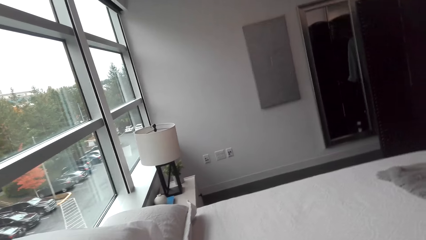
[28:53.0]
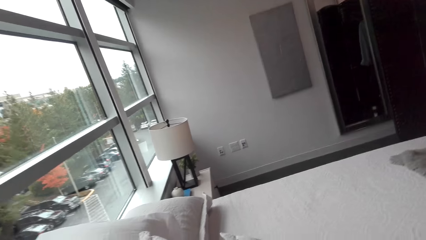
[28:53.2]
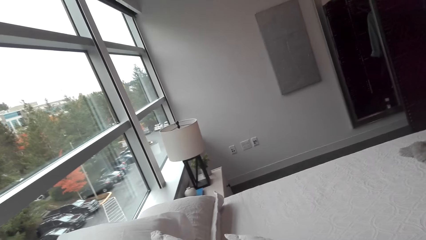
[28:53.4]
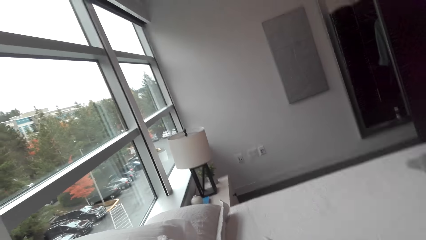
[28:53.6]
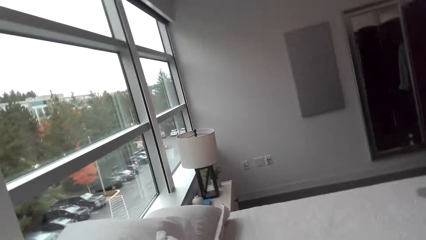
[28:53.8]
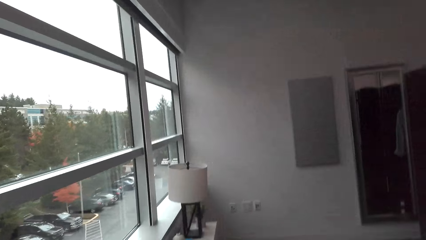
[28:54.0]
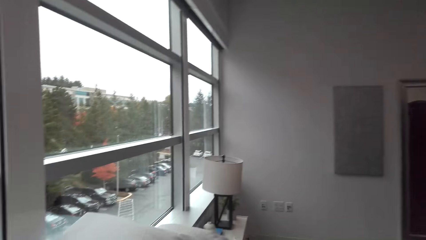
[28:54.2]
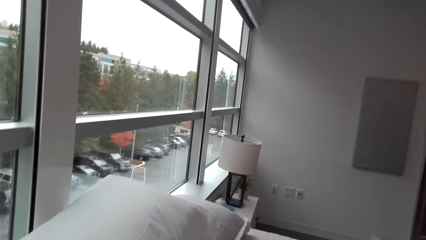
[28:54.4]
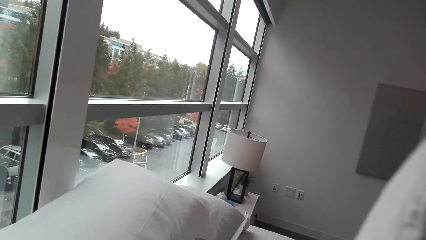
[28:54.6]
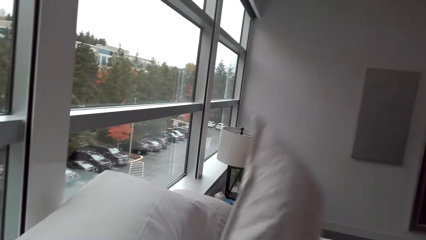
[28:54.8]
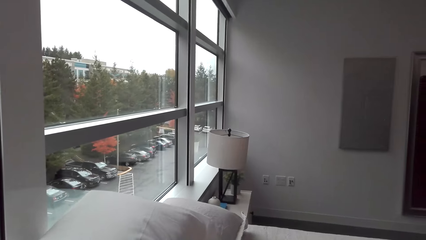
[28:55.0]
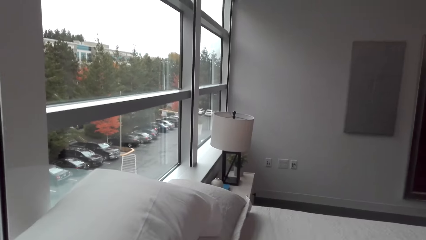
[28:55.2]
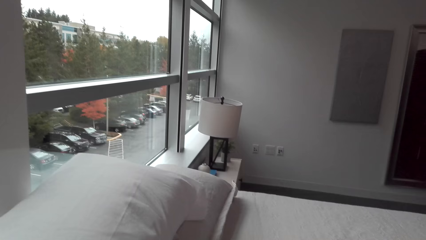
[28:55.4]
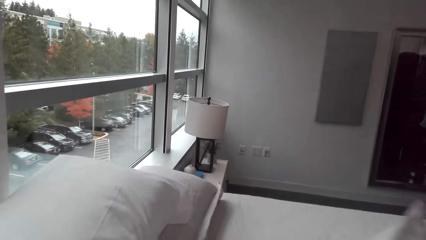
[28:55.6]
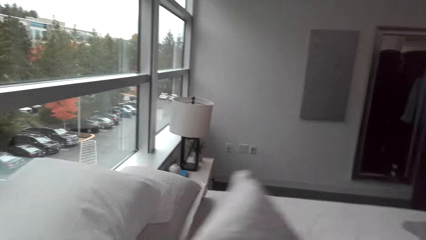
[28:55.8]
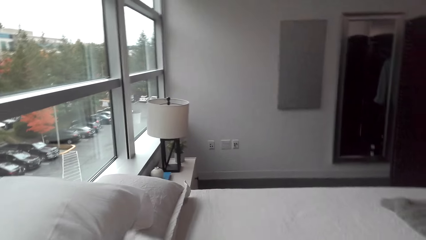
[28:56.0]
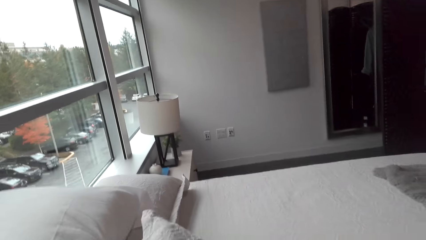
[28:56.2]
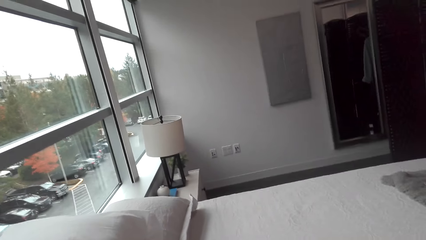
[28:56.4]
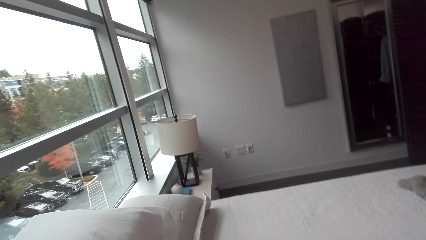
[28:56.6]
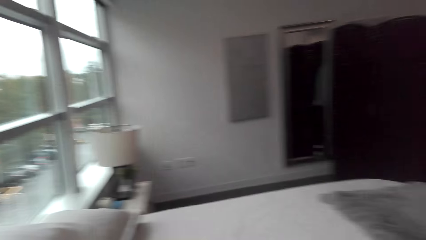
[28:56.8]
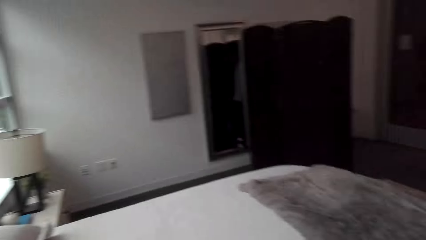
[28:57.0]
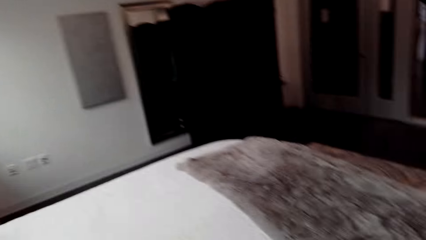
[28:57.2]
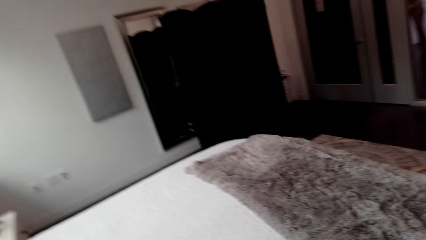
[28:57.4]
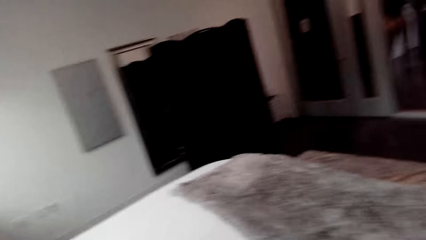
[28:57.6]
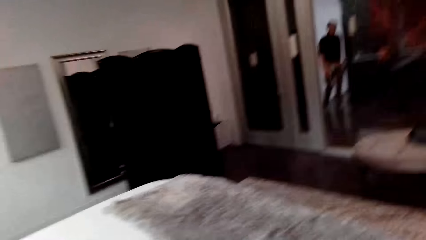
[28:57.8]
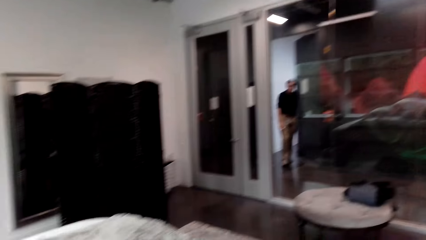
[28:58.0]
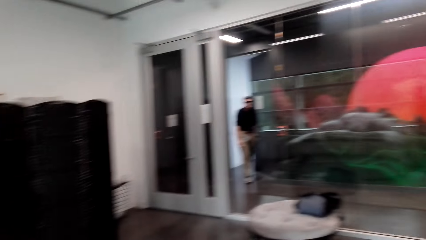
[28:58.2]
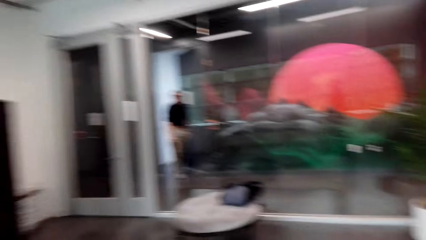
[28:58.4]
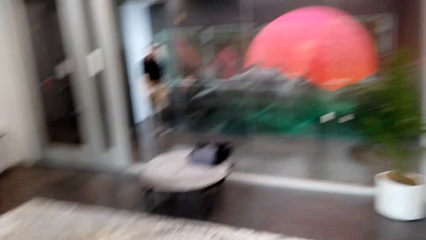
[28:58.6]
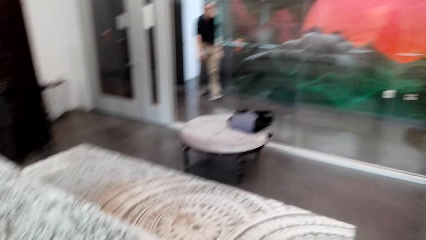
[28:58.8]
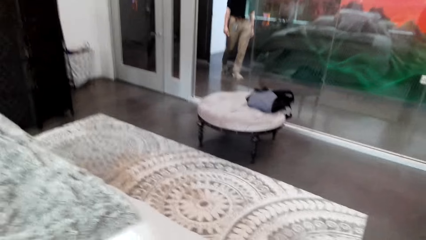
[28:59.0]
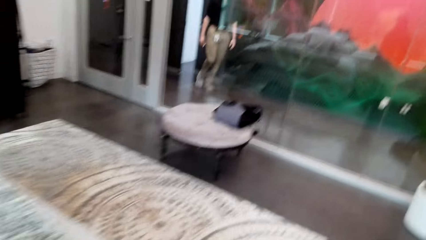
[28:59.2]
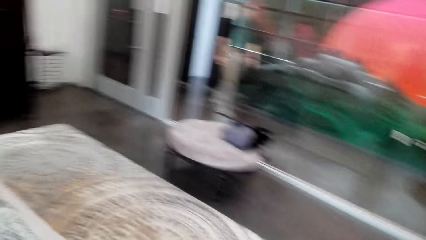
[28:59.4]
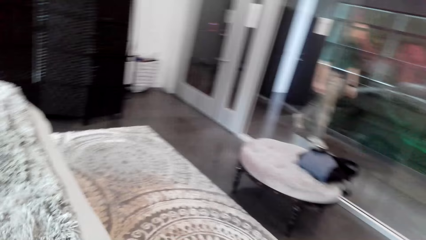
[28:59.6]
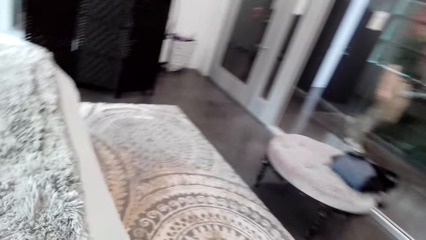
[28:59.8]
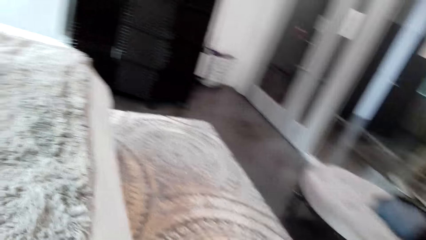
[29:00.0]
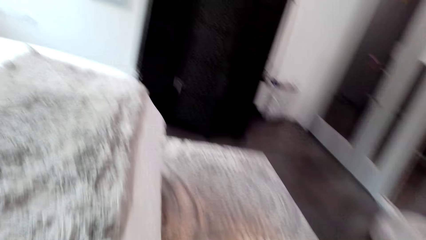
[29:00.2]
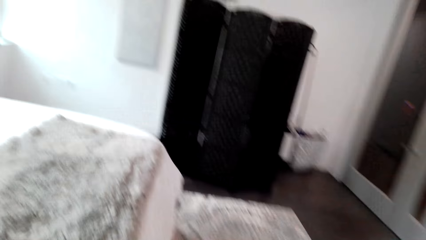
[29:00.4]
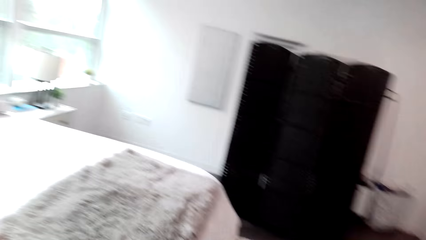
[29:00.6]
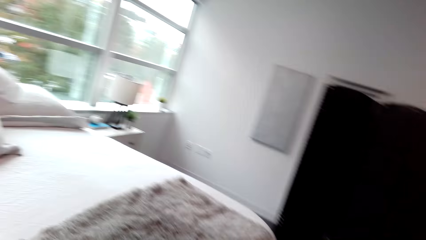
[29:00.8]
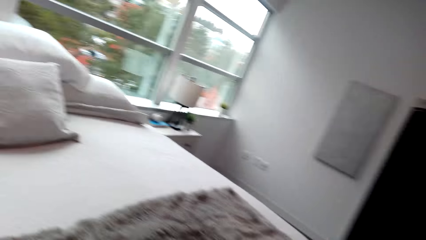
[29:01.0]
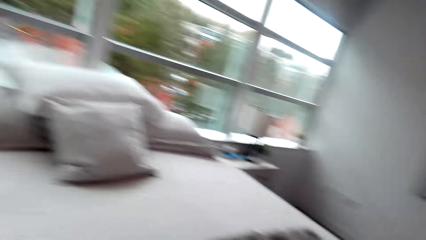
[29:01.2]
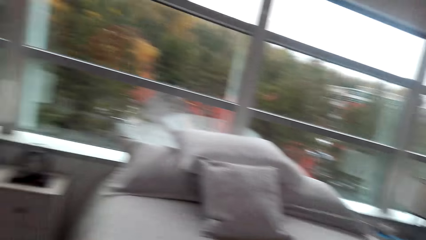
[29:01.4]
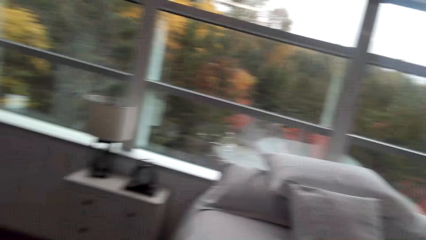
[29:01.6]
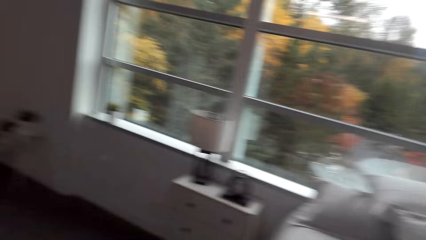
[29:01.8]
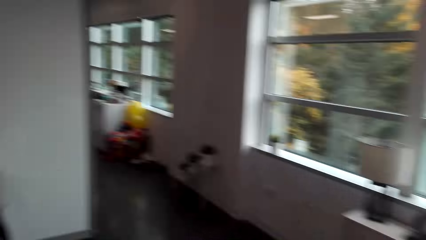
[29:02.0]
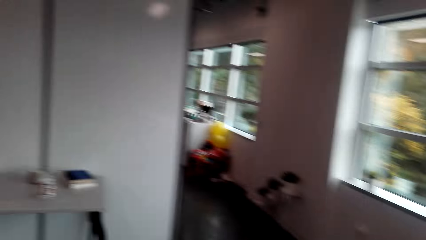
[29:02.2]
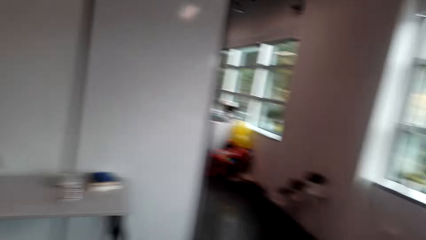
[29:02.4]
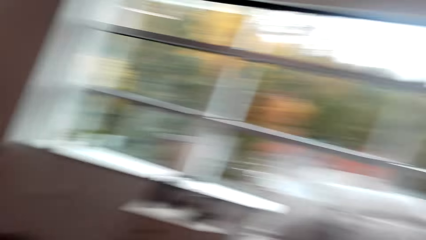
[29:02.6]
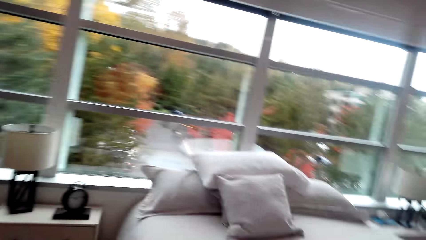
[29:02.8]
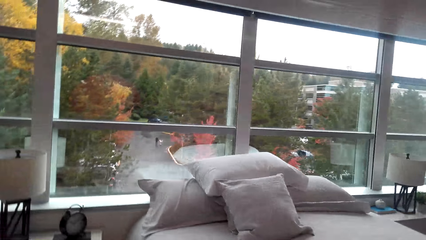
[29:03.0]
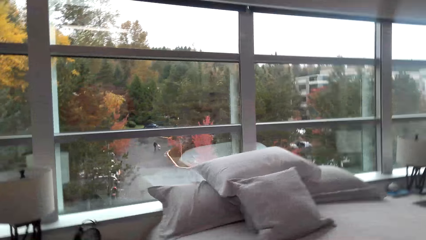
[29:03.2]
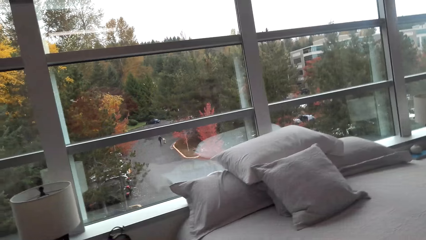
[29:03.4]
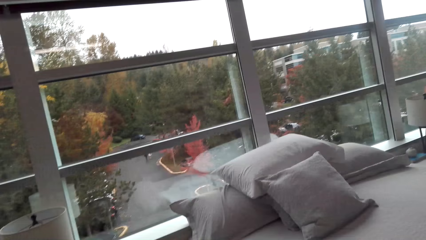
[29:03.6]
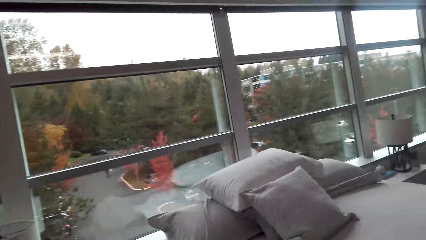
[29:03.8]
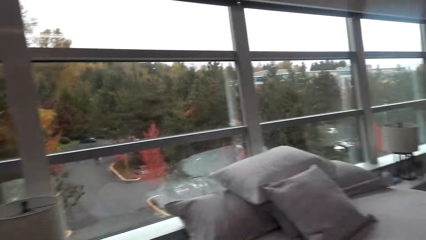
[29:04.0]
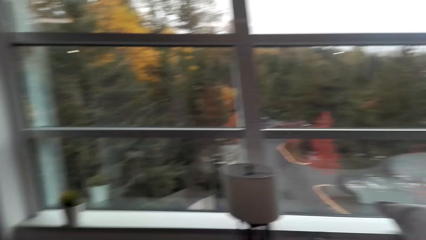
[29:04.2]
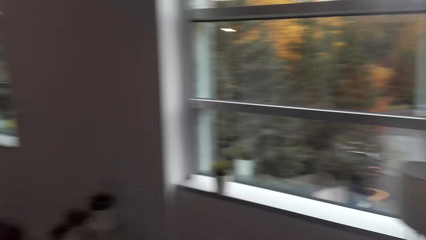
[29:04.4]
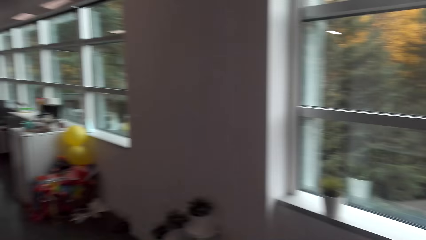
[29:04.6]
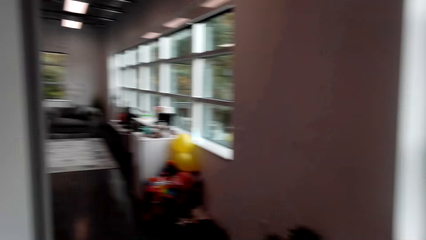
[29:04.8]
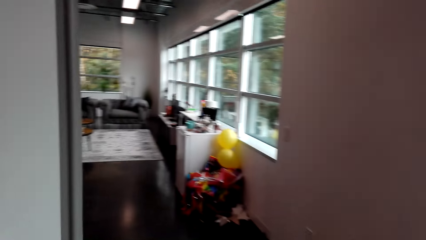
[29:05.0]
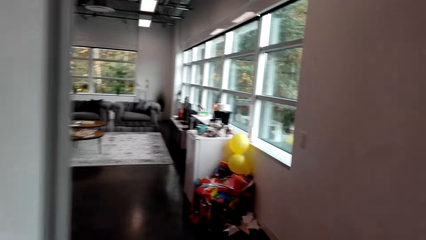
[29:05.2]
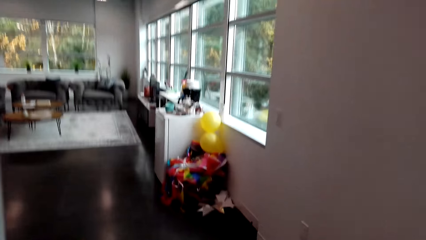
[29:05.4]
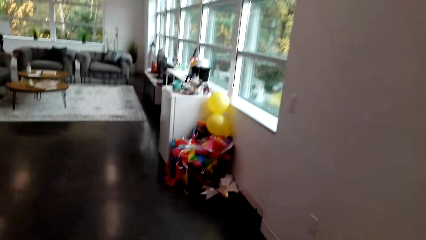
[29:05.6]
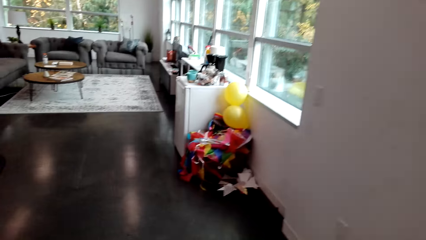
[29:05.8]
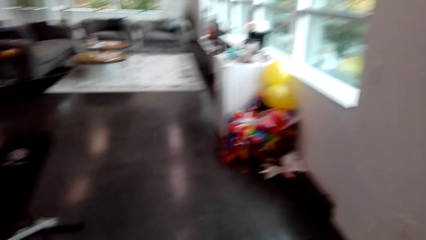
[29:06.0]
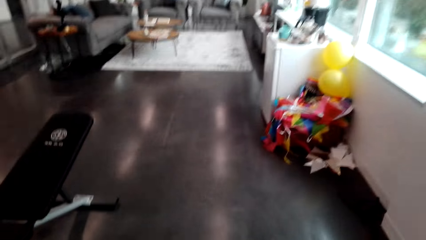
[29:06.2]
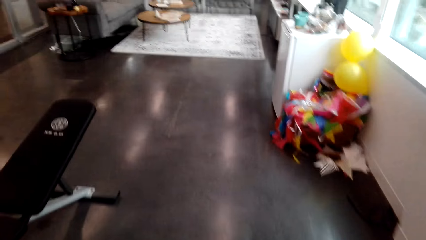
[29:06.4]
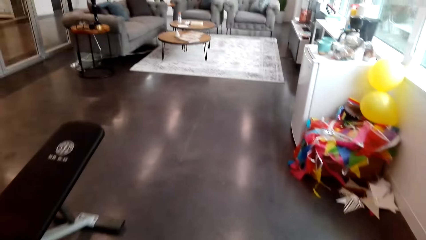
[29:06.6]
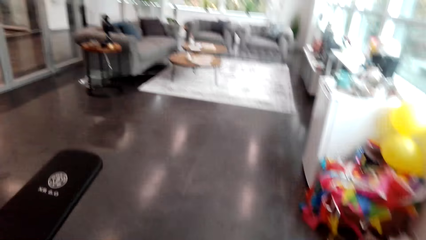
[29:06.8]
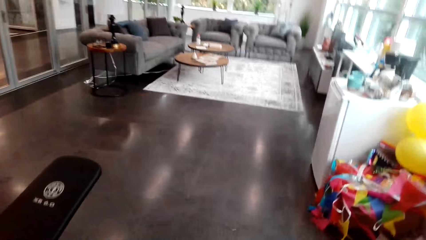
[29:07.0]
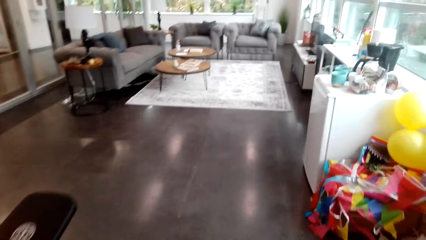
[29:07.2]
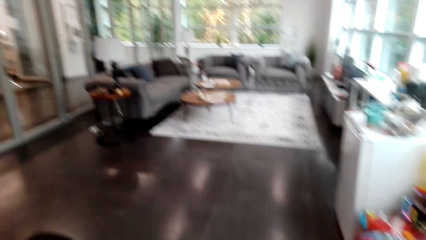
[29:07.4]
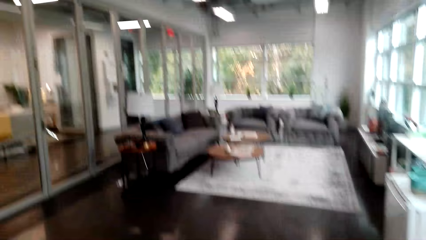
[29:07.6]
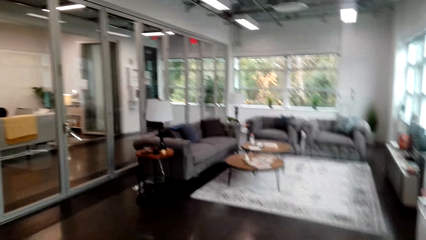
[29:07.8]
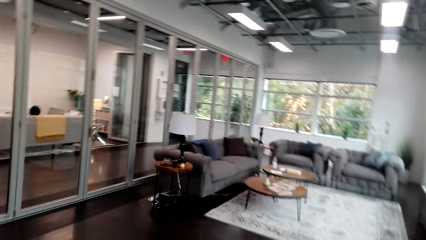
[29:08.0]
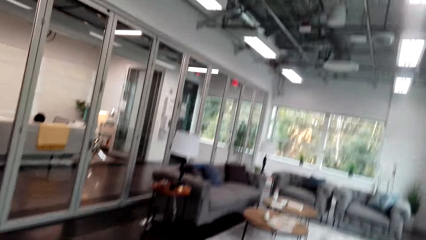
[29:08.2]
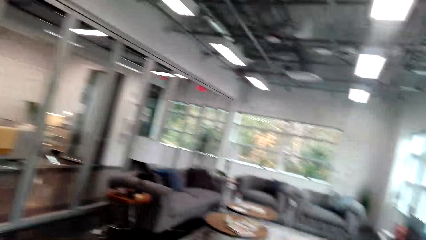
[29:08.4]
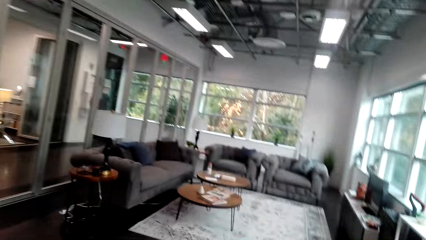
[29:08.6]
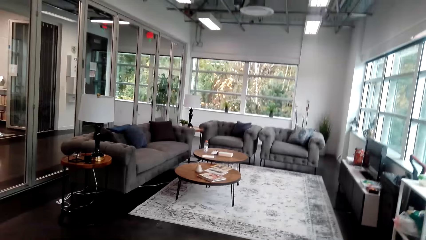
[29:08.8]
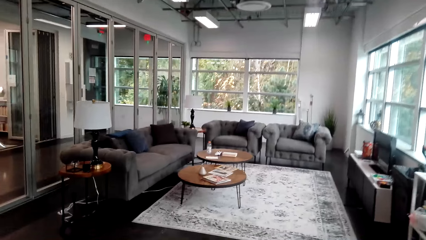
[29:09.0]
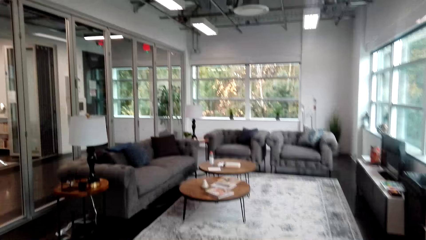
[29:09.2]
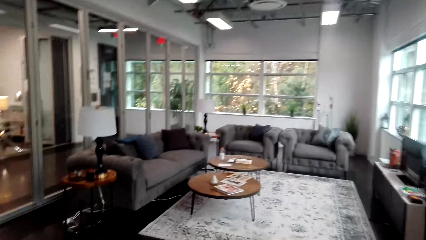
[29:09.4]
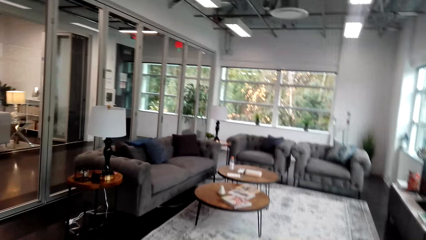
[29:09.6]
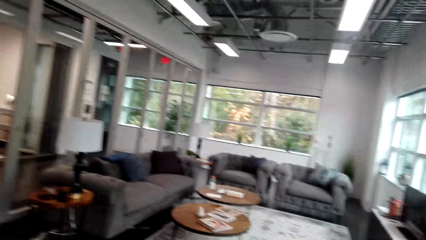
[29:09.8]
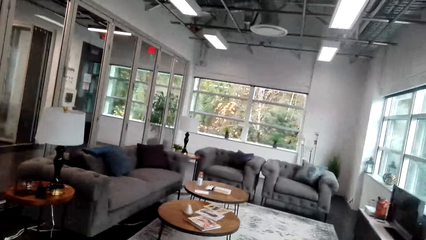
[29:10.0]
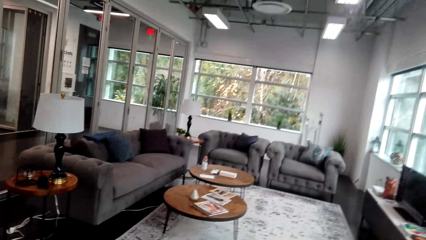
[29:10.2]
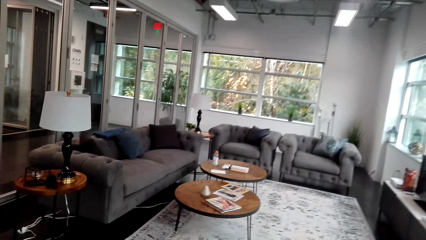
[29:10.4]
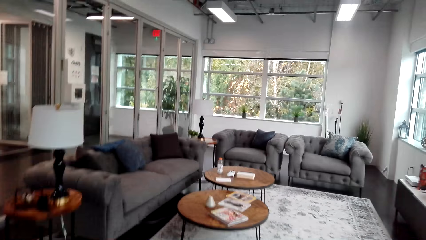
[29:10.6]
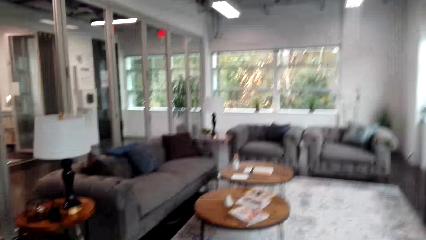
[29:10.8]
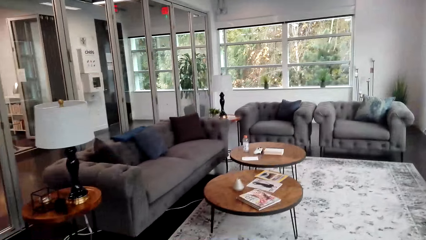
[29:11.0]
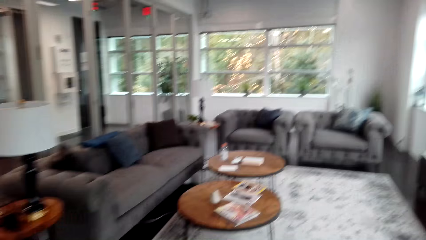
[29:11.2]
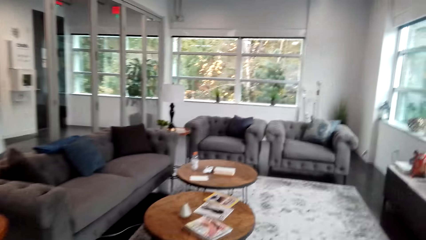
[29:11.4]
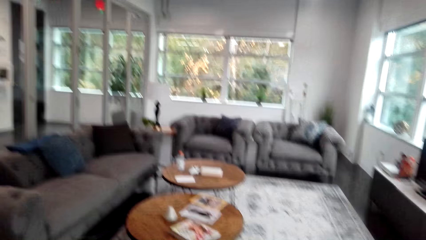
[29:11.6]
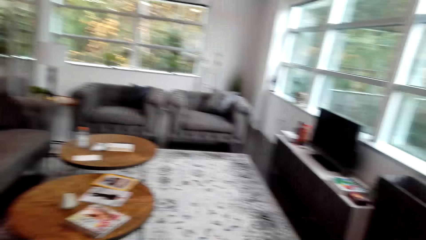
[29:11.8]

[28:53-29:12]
The camera wearer repositions the pillows. They reposition the pillows again. They move around. A man walks around the house. The camera wearer stares in the room. A person walks on the street.
